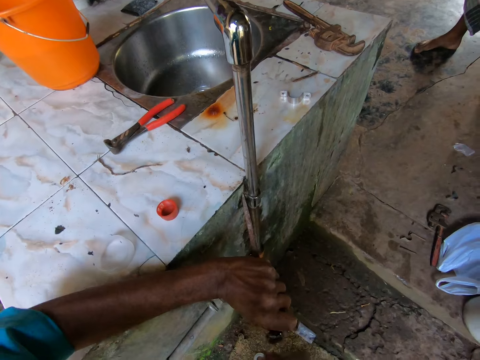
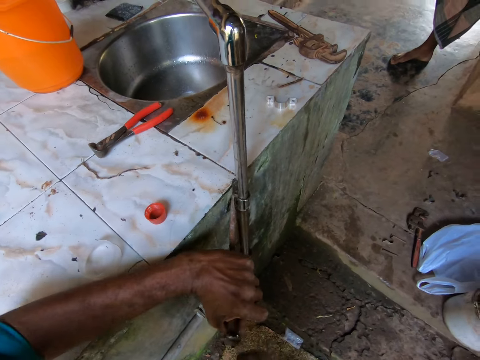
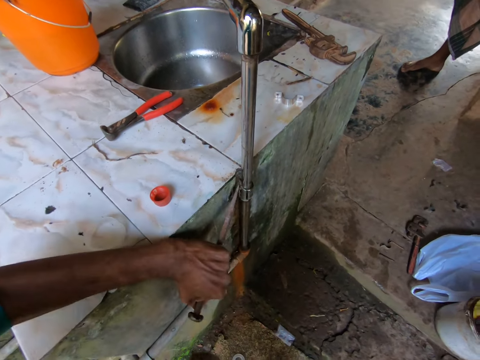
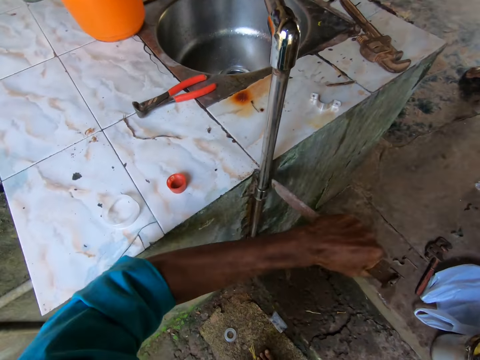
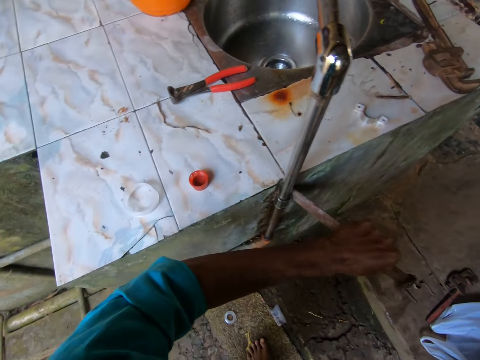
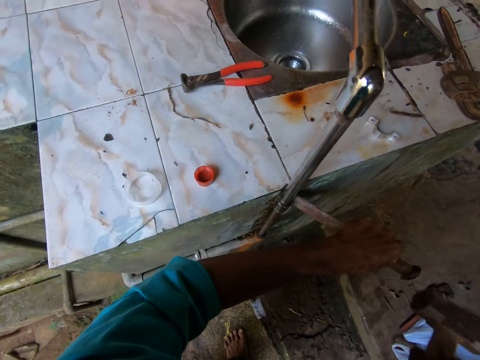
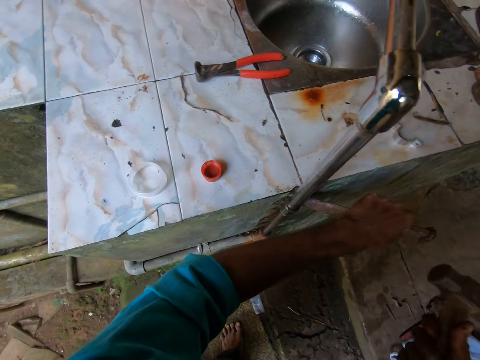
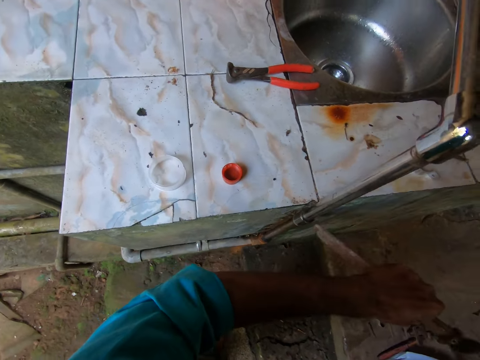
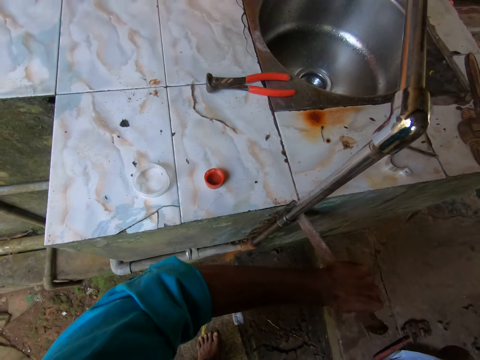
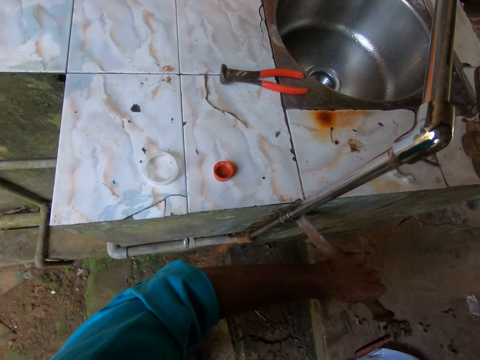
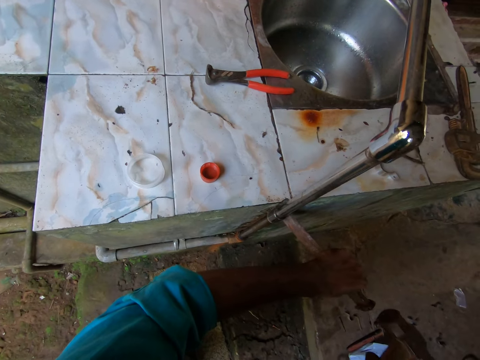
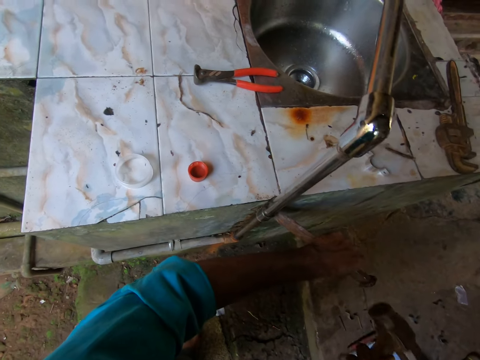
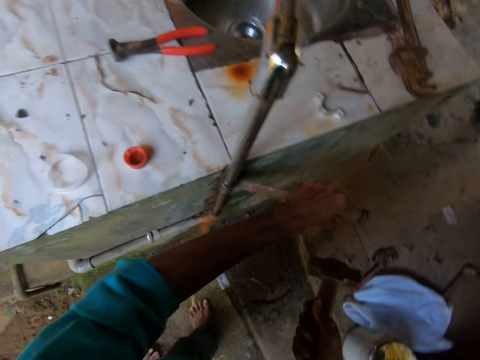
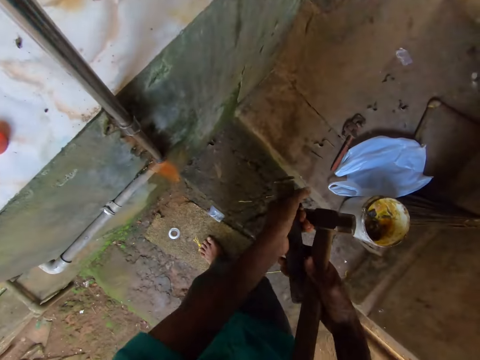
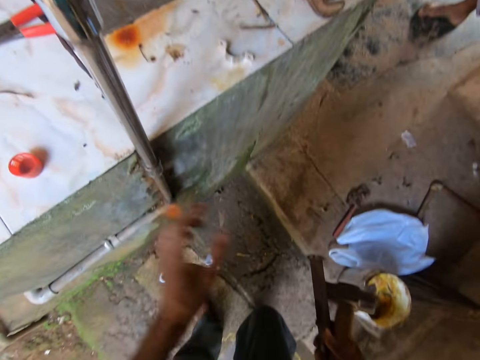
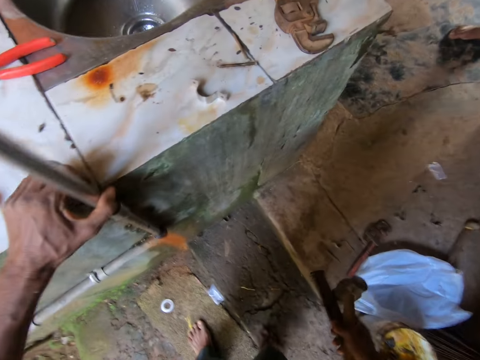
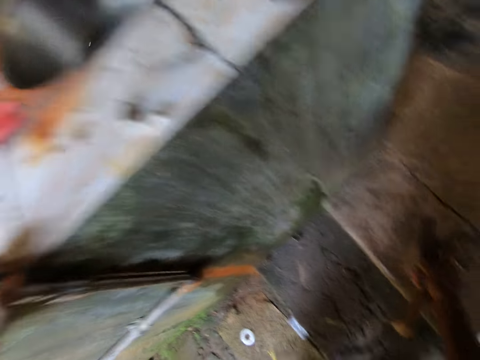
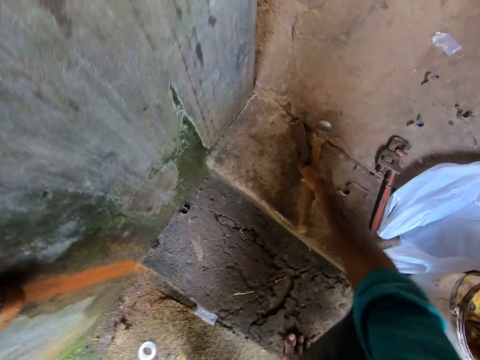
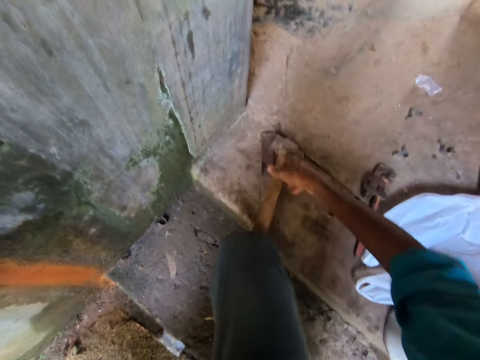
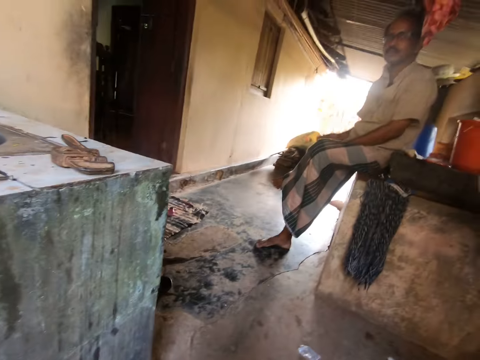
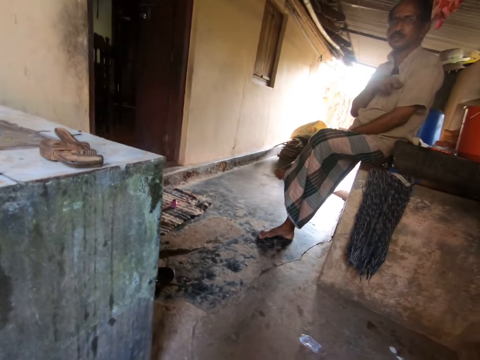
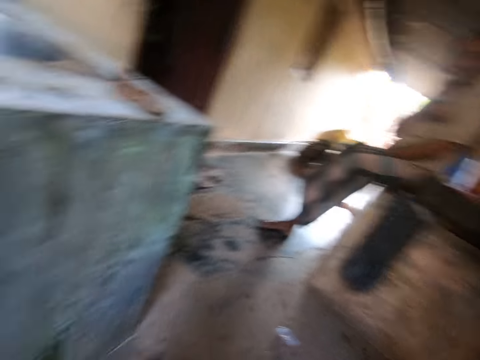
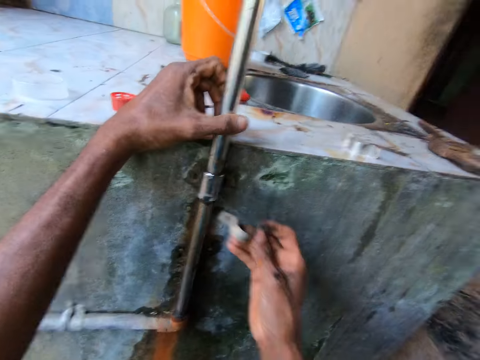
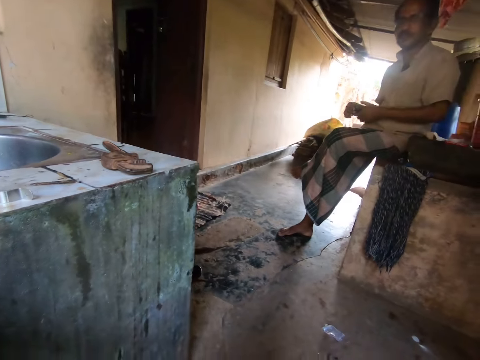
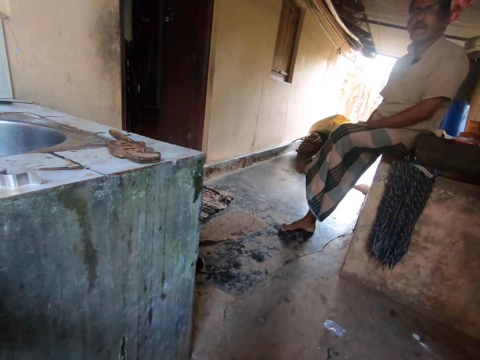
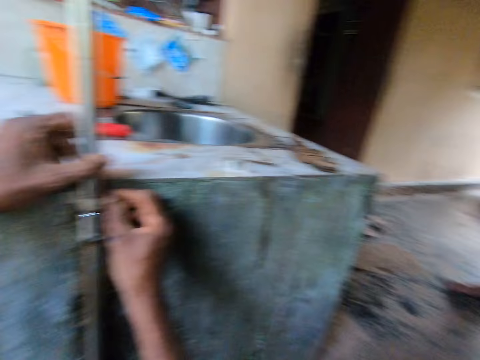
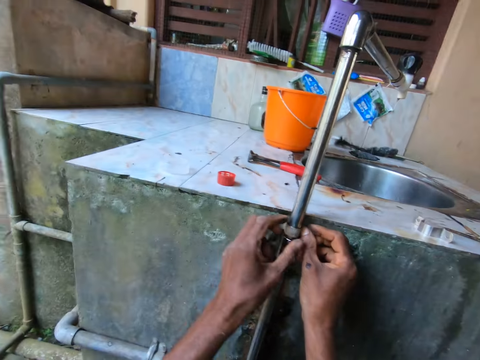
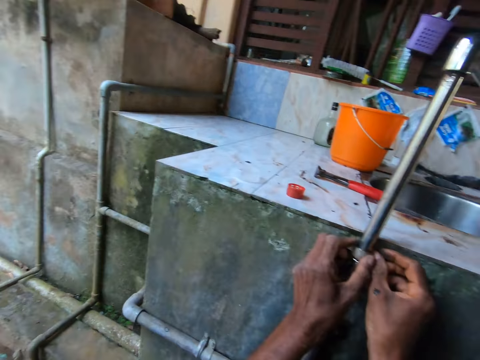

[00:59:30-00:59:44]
The camera wearer removes the chisel from the pipe-clip with his left hand. He drops the chisel and the hammer on the floor with his right hand. He places the pipe-clip on the pipe with his right hand. He converses with a man.

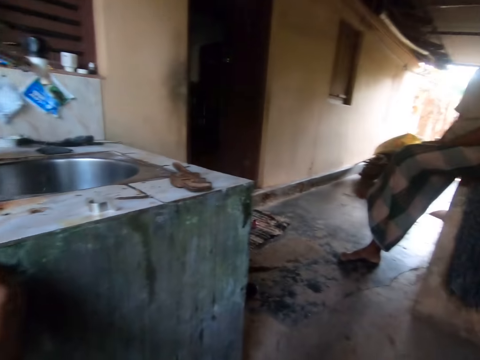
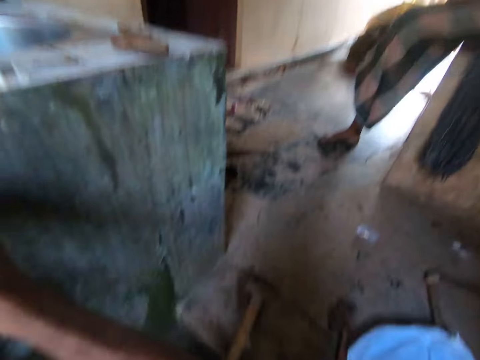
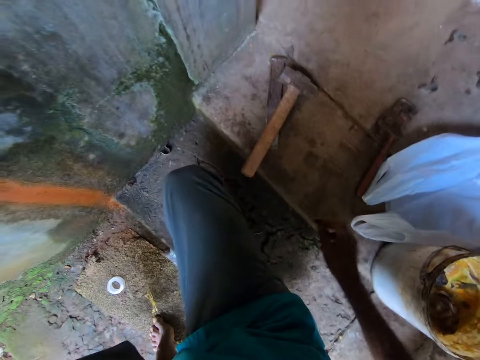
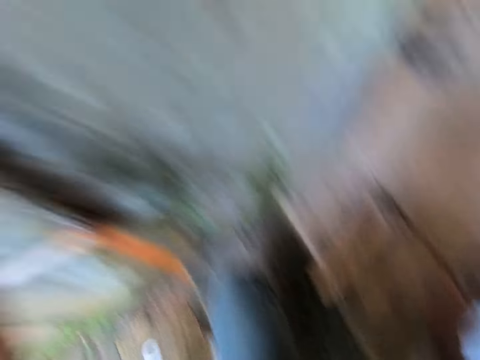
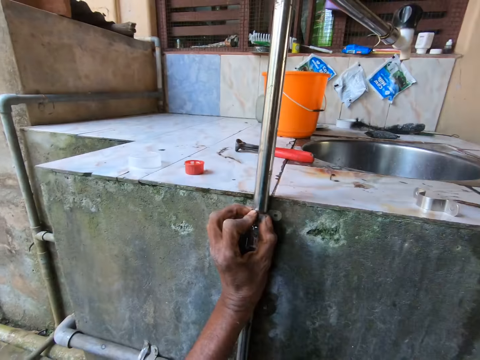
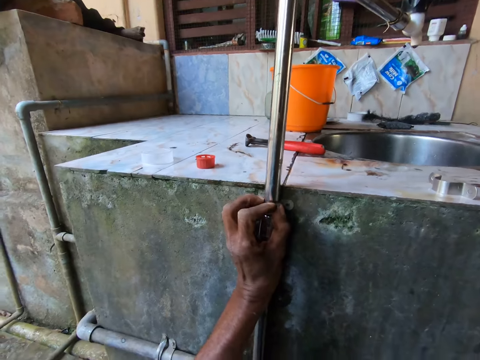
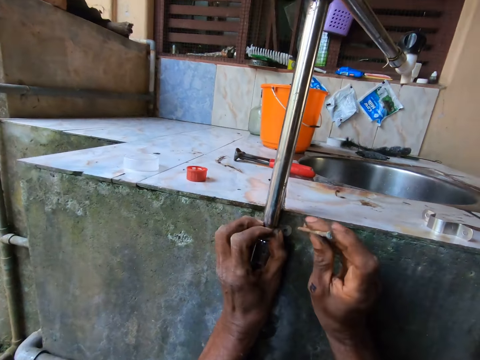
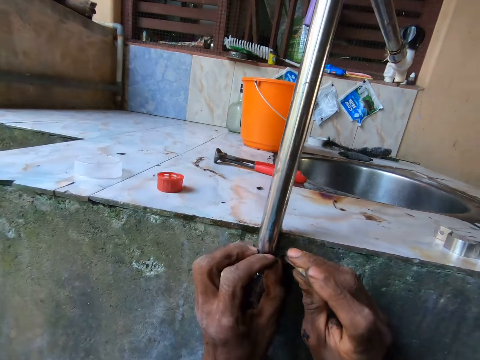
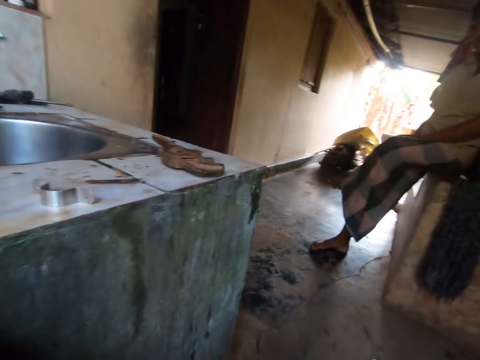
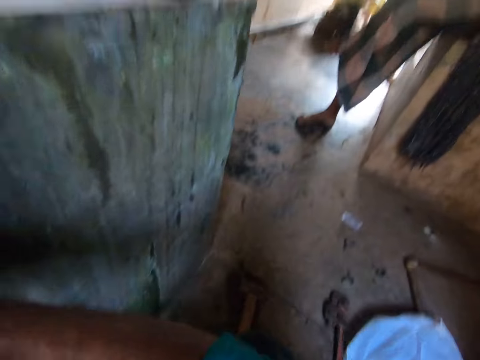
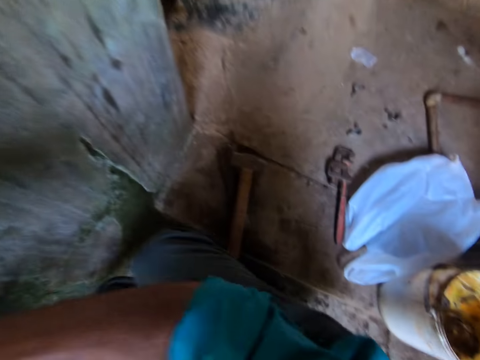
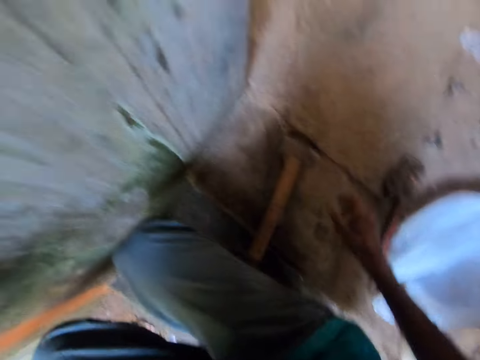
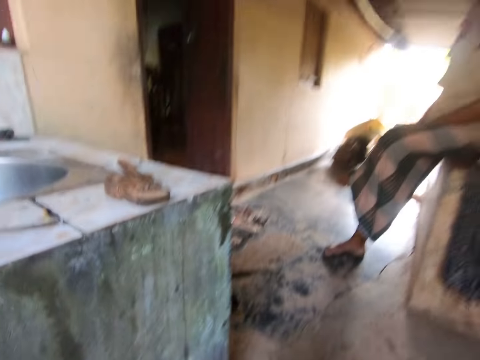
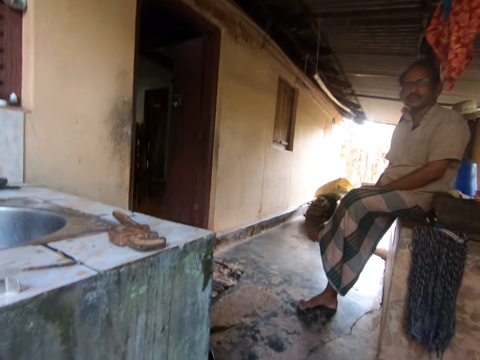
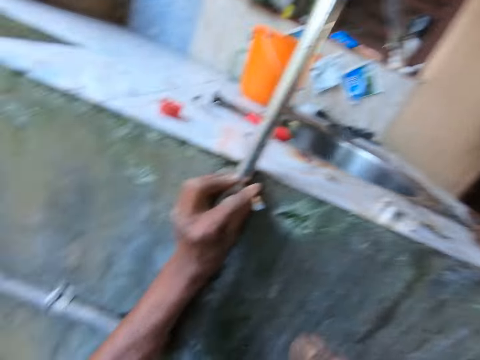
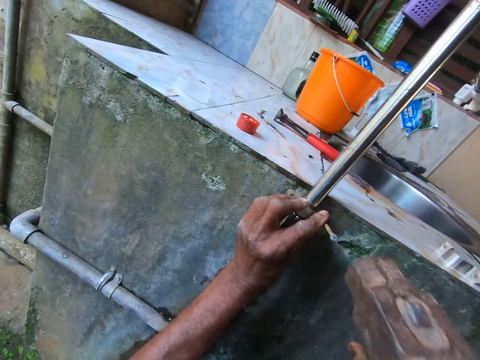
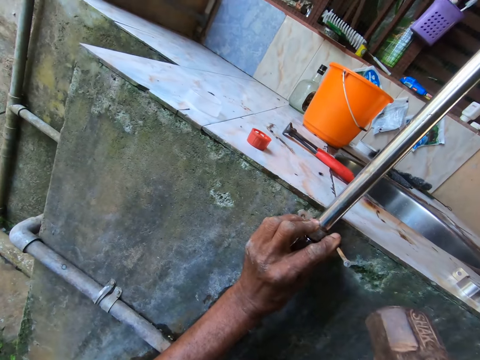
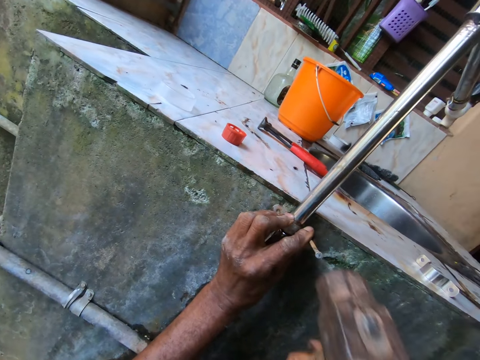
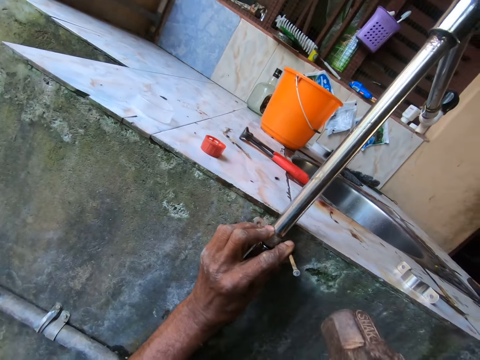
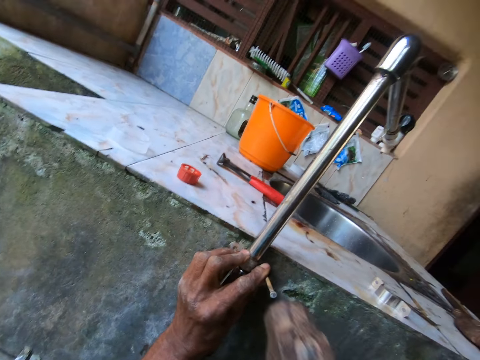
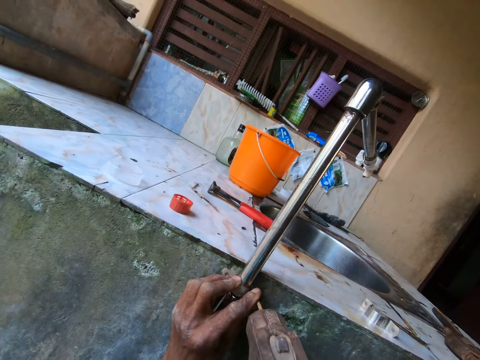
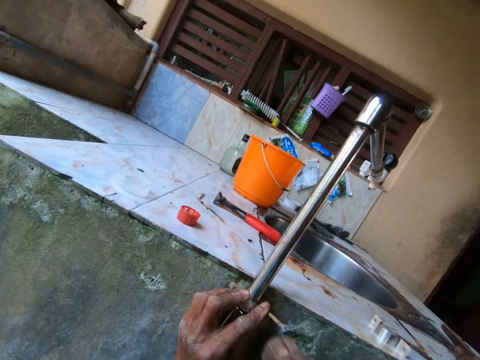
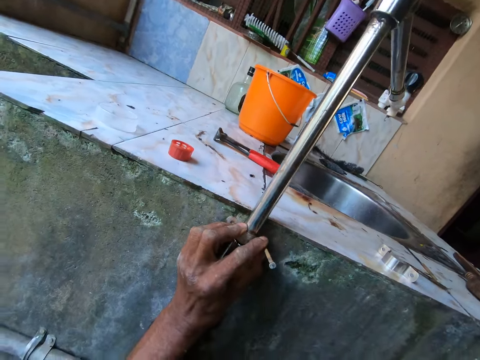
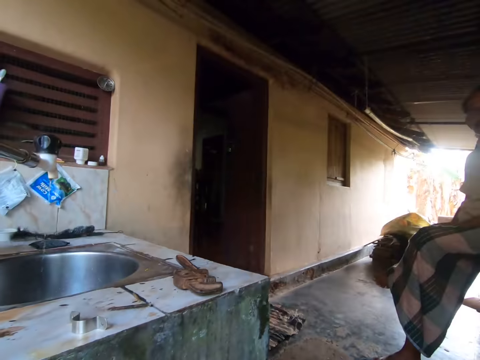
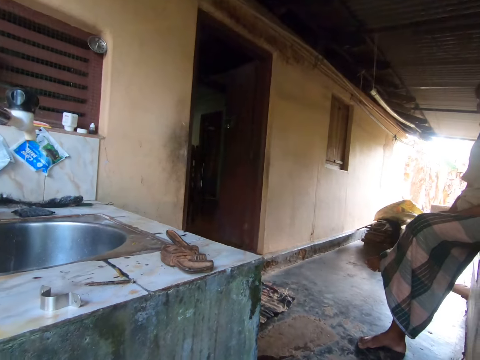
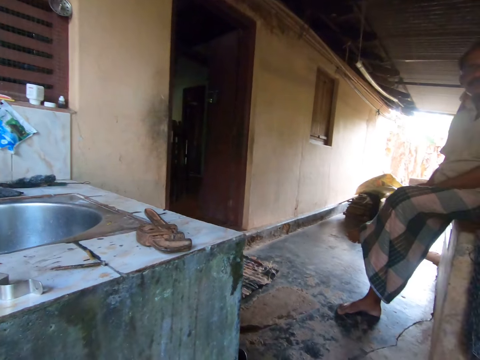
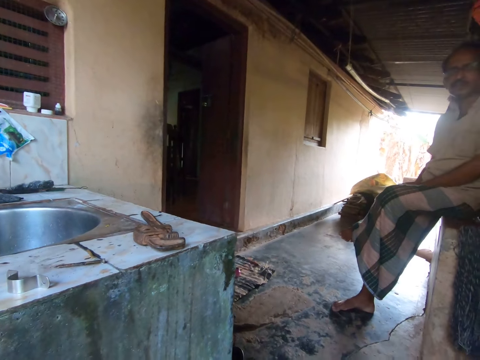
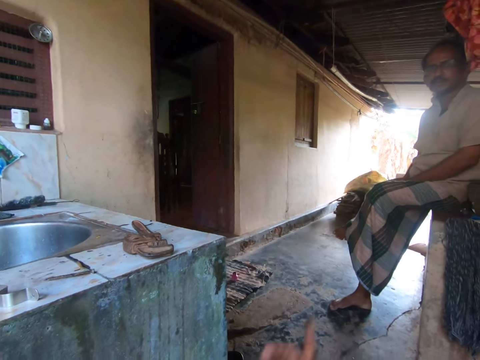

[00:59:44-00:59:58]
The camera wearer picks up a screw from the floor with his right hand. He fixes the screw into the pipe-clip with his right hand. He operates the pipe with a piece of metal. He converses with a man. He picks up the hammer from the floor with his right hand. He drives in the screw in the pipe-clip with the hammer in his right hand. He looks around.
